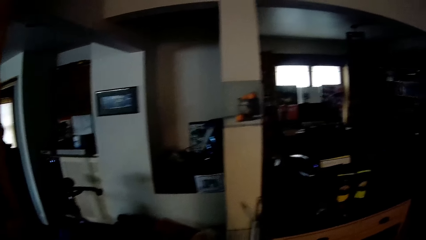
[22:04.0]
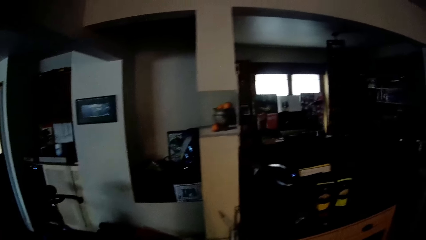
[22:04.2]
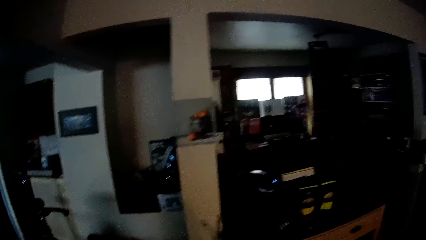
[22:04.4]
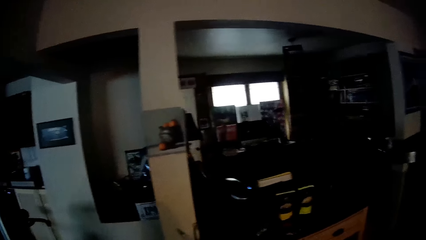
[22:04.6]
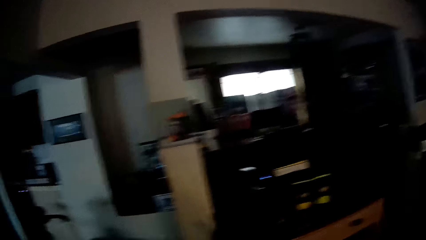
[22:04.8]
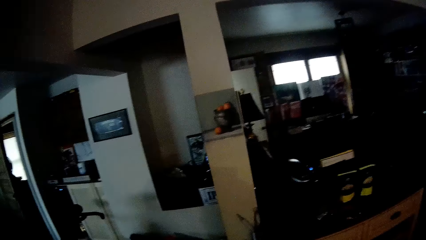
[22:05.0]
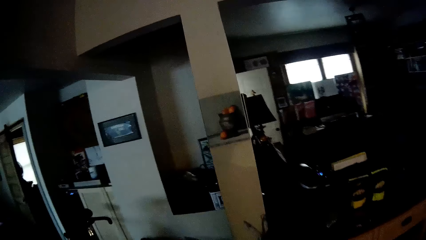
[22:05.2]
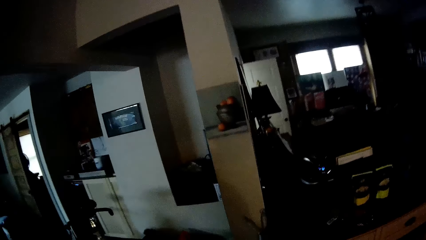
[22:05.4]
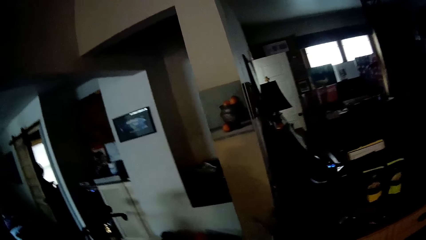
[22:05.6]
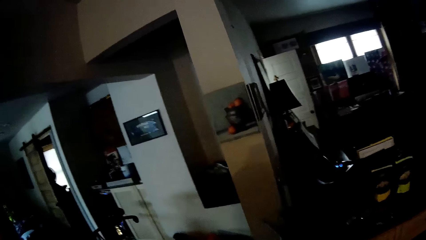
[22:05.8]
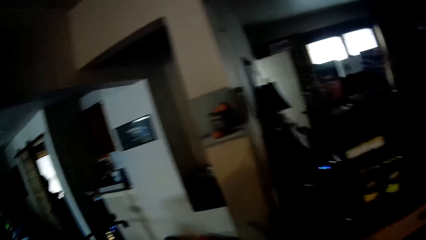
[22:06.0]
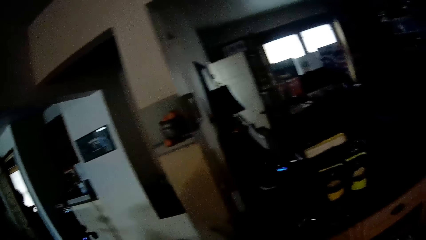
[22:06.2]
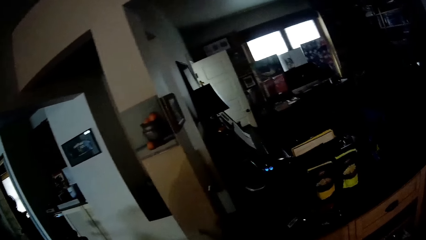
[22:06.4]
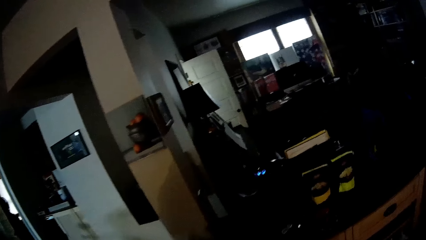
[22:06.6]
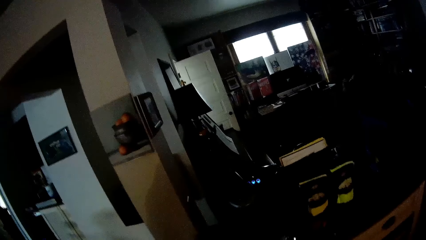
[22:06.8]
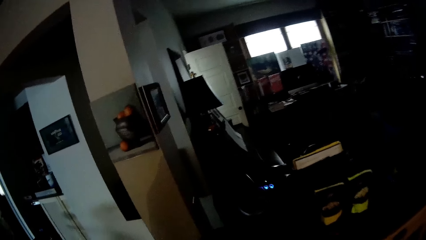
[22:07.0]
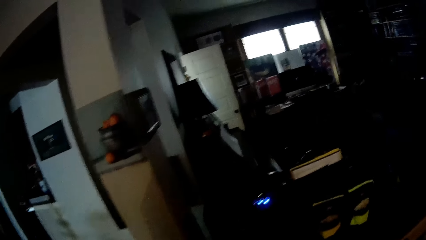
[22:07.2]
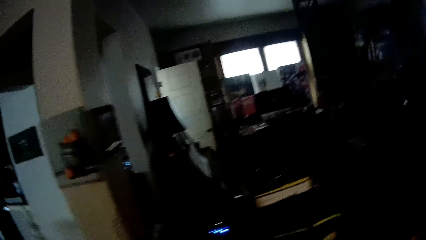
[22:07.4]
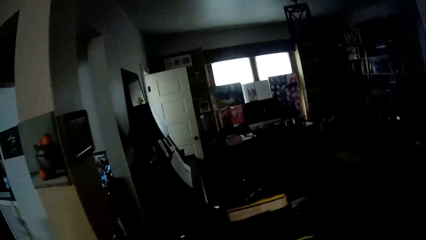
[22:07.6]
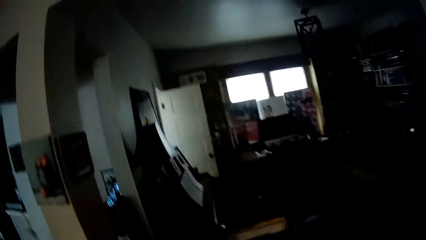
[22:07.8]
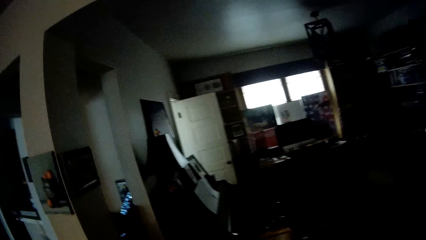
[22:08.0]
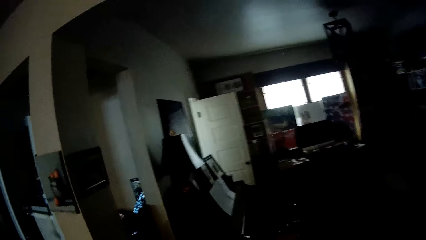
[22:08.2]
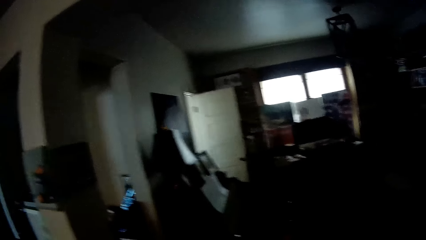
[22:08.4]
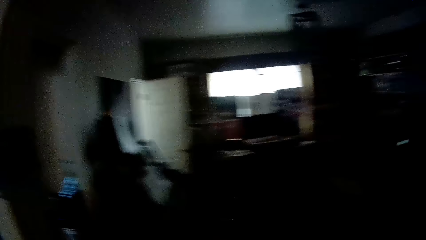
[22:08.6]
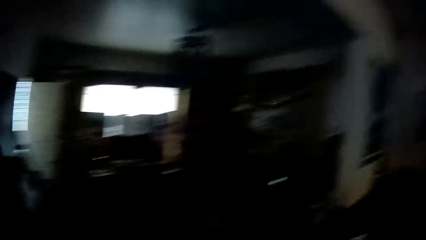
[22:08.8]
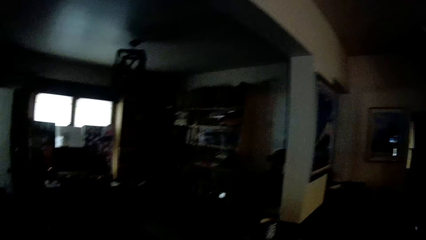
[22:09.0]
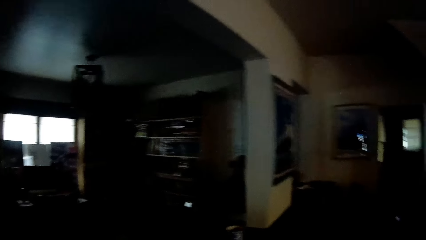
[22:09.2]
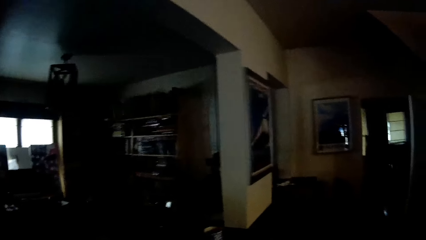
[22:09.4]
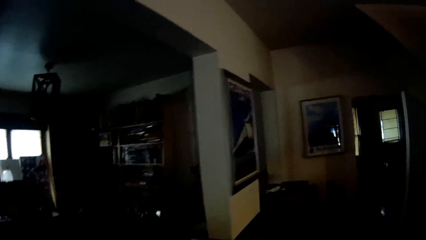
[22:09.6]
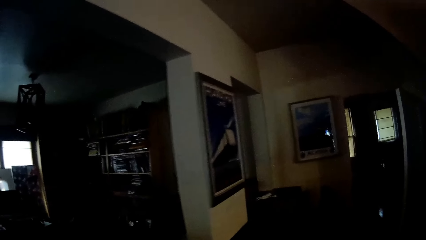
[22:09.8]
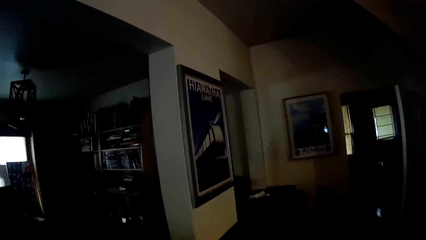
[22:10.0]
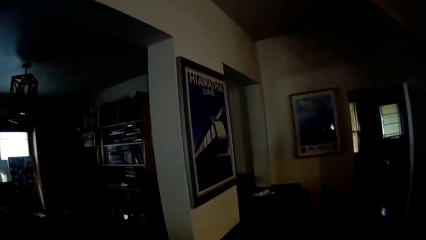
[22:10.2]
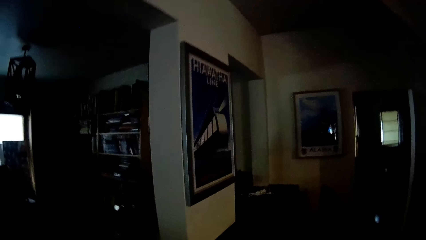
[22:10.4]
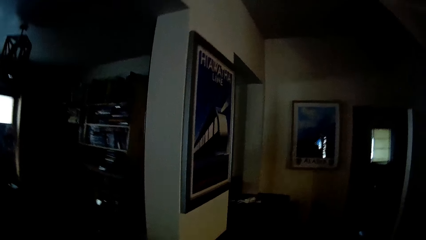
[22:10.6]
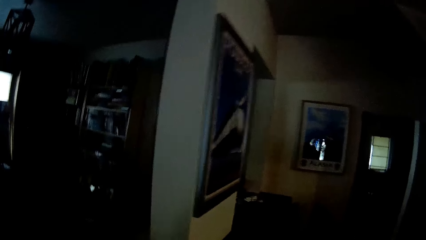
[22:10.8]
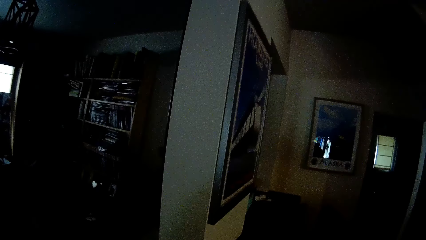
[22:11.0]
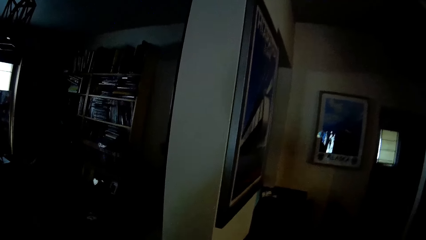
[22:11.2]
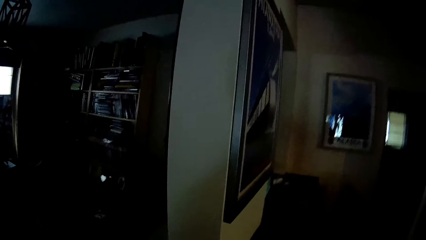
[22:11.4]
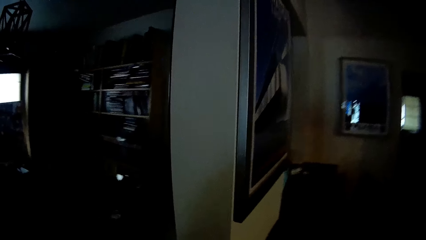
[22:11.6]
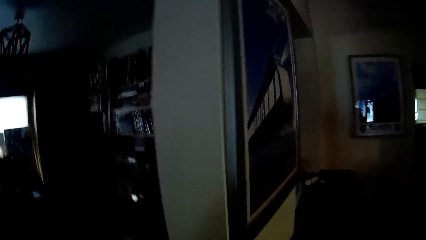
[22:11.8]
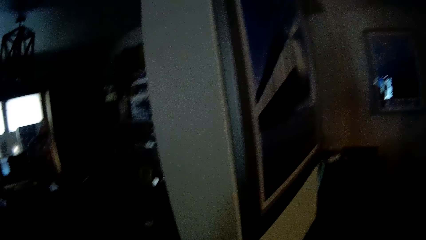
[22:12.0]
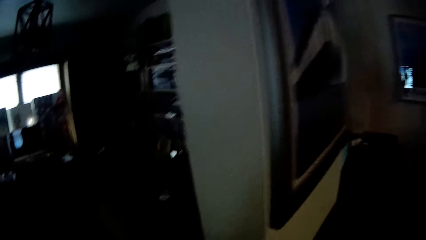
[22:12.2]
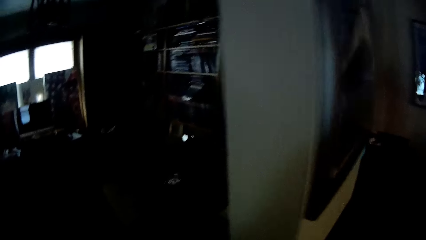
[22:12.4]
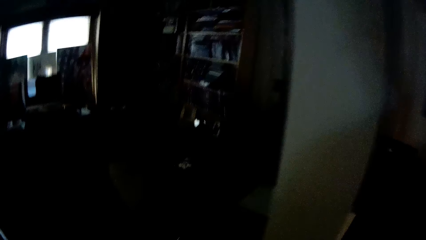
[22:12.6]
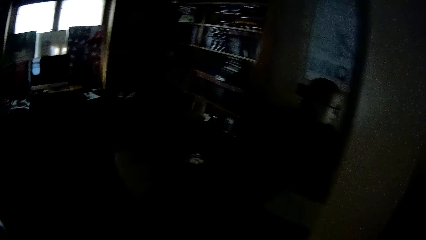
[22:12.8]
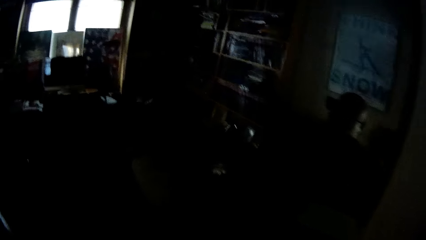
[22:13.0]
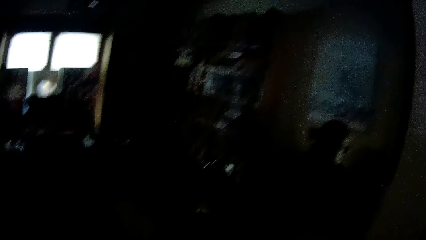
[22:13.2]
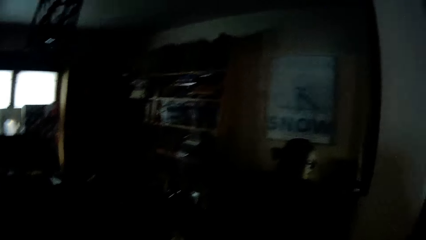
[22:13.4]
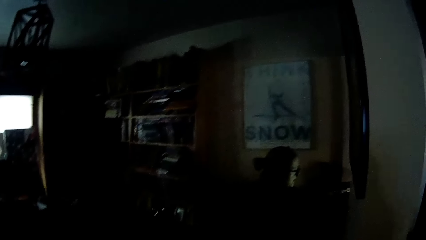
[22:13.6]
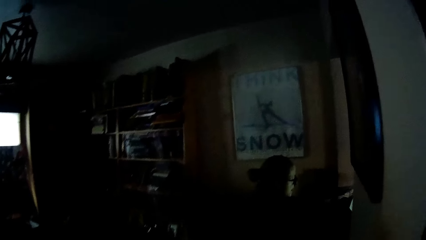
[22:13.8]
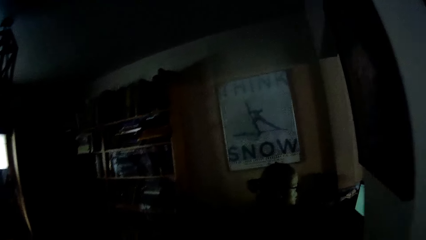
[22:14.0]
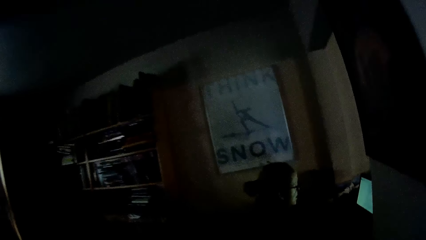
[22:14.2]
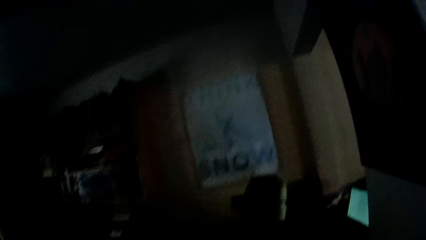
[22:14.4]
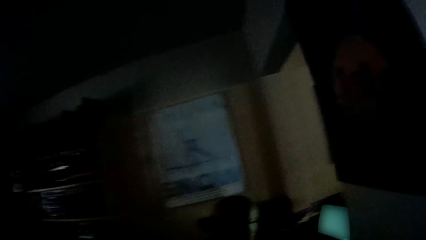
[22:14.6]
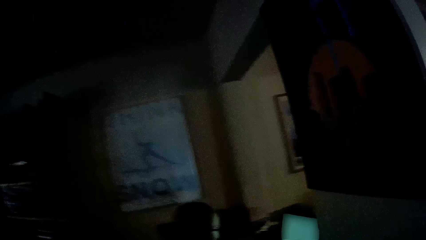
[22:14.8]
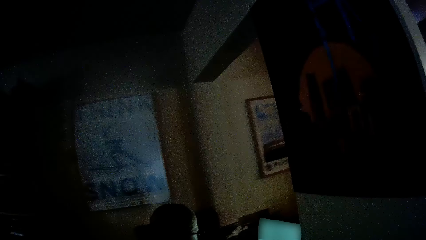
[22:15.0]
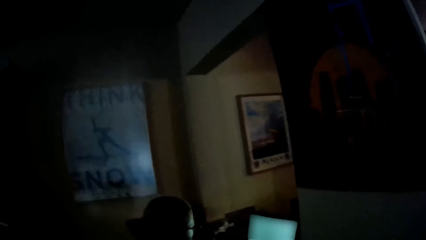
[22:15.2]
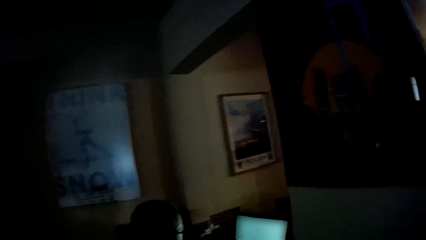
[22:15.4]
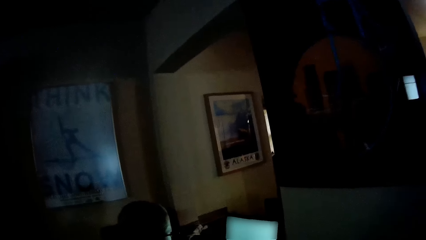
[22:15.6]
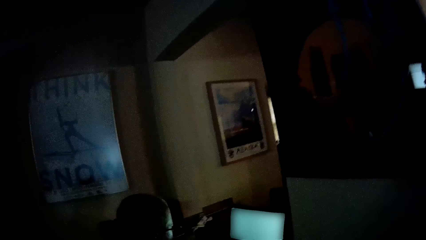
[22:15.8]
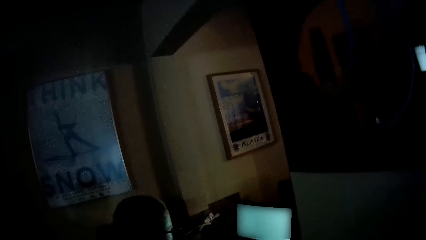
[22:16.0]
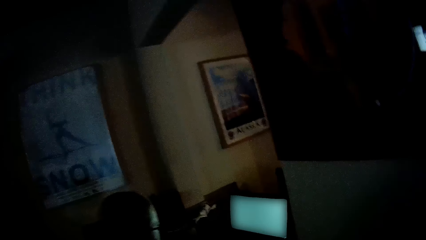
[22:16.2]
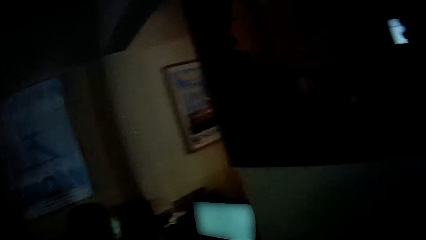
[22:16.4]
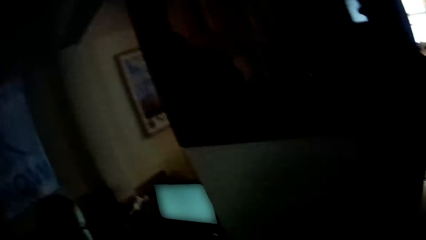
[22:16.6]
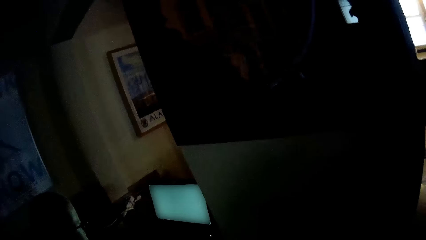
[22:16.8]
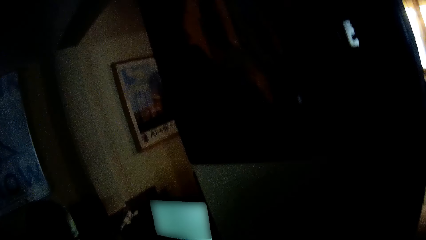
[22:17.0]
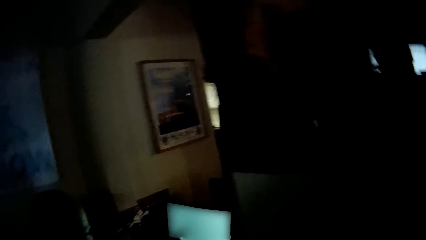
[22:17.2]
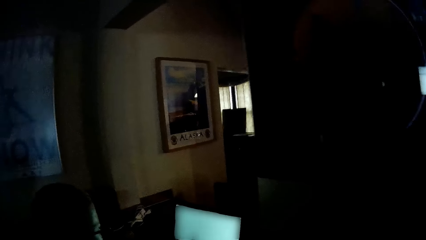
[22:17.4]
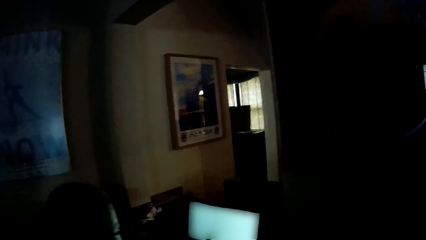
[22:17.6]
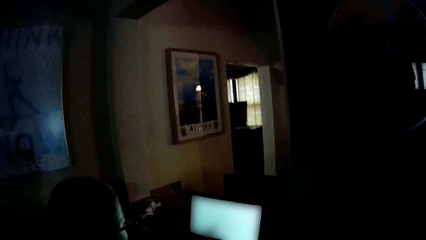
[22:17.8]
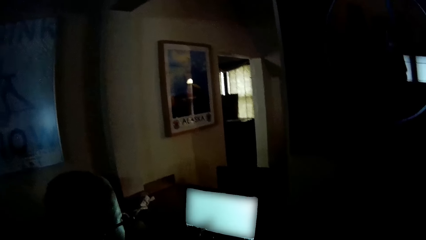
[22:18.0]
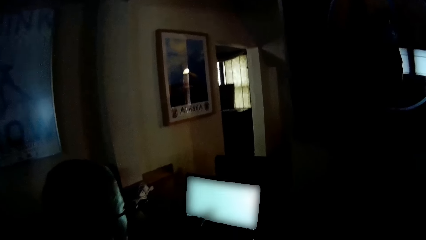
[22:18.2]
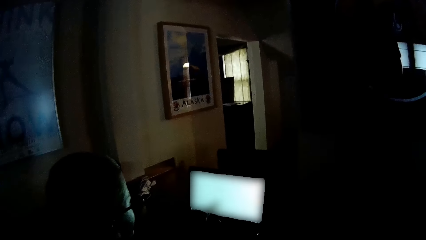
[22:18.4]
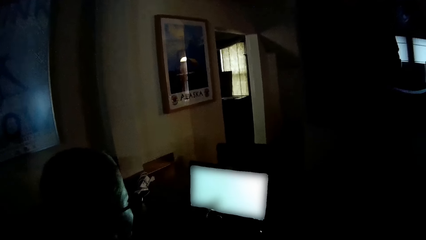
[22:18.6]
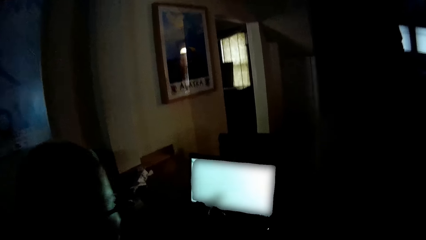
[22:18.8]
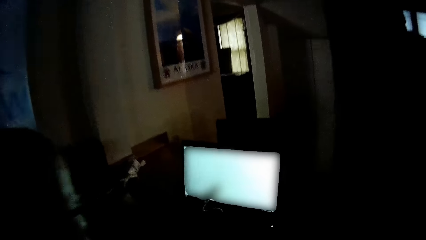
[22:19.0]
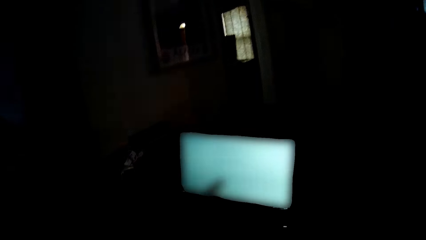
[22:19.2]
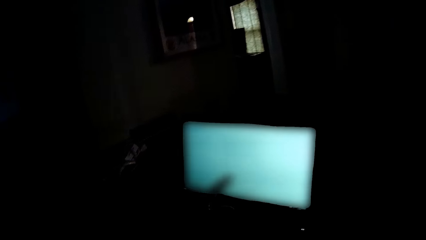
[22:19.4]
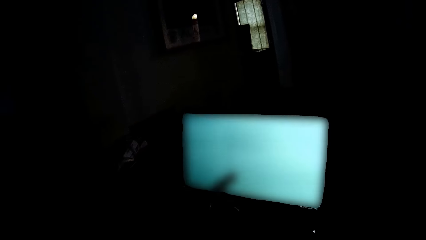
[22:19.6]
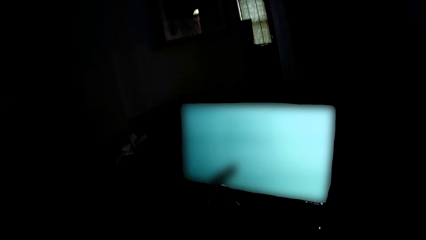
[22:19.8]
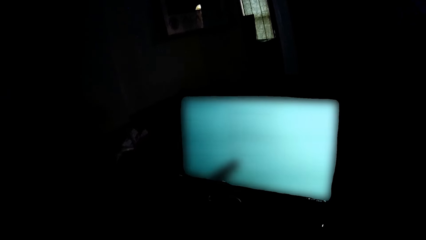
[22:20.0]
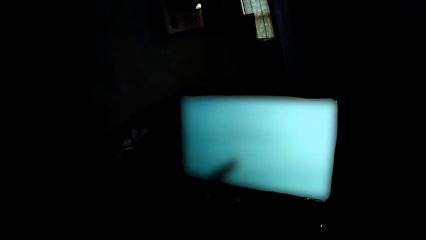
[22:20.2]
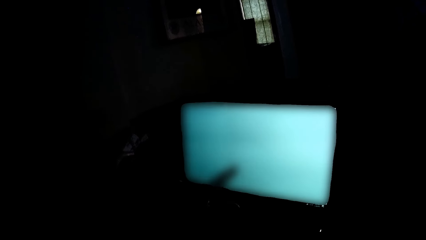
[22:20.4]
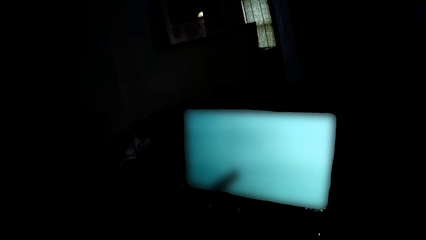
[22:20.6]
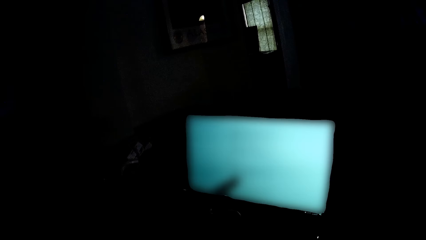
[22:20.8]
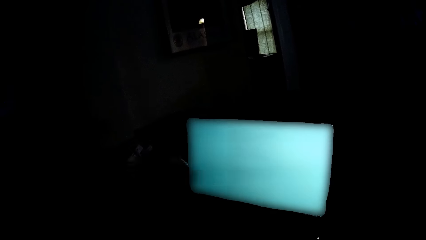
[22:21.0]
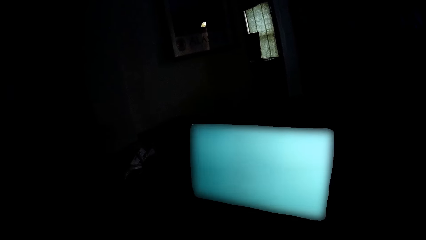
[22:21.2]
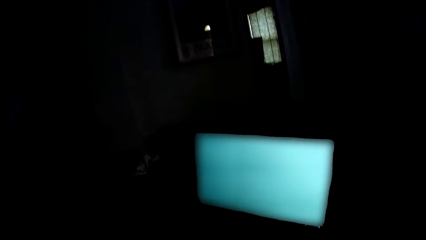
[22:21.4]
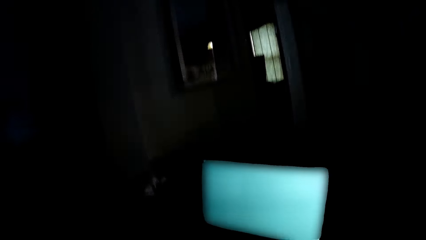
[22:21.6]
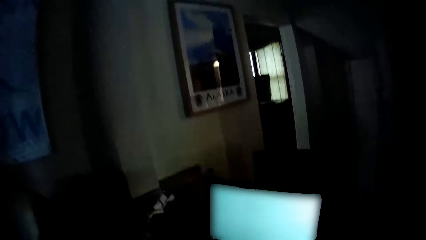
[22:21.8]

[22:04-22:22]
The camera wearer walks forward and bends forward. A woman points at the screen. The camera wearer stares at the computer screen.
